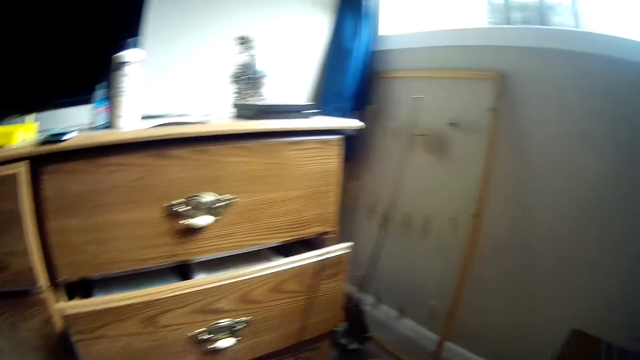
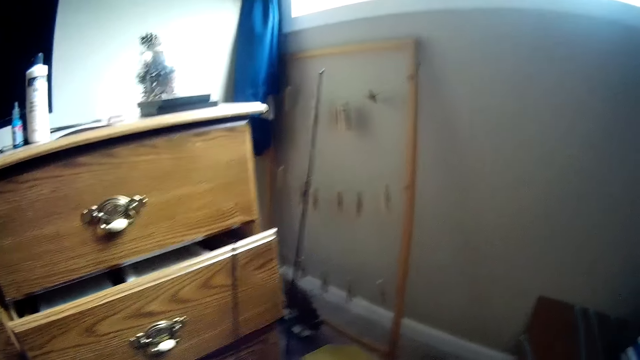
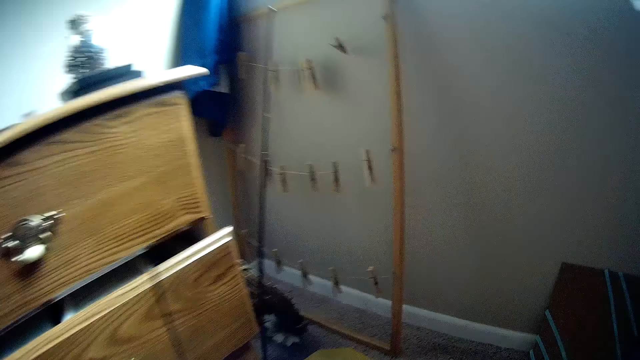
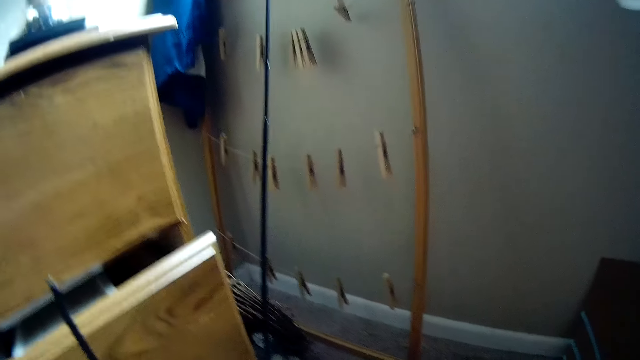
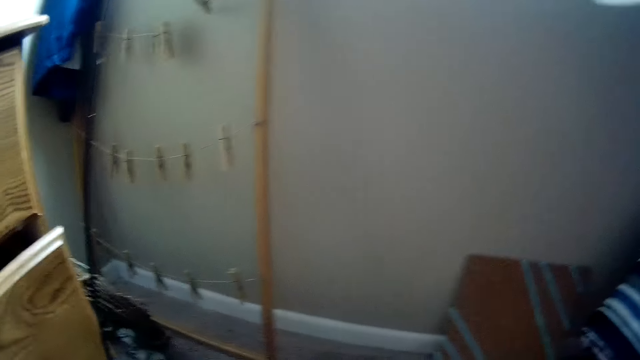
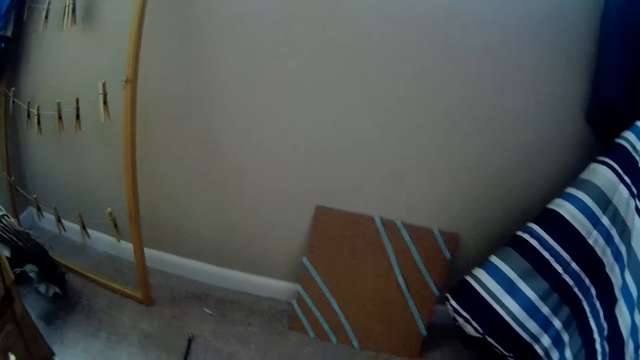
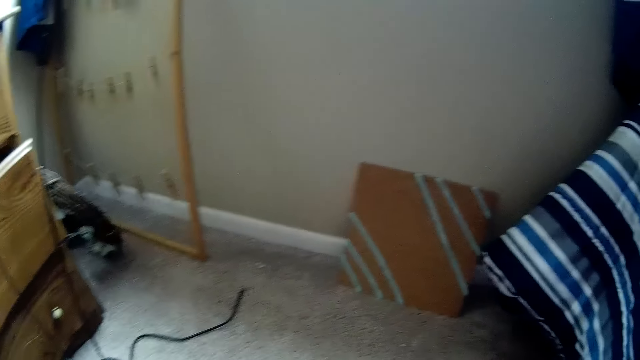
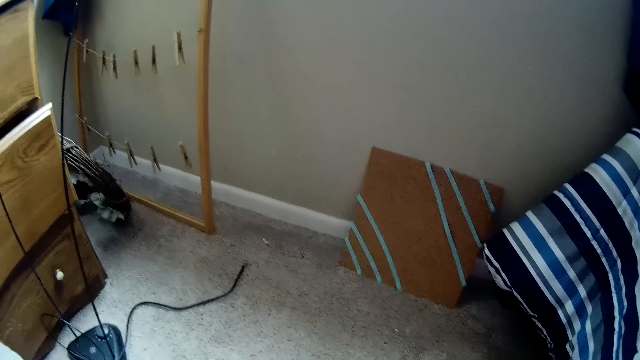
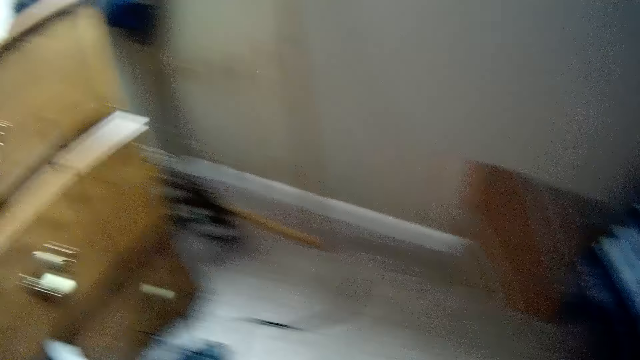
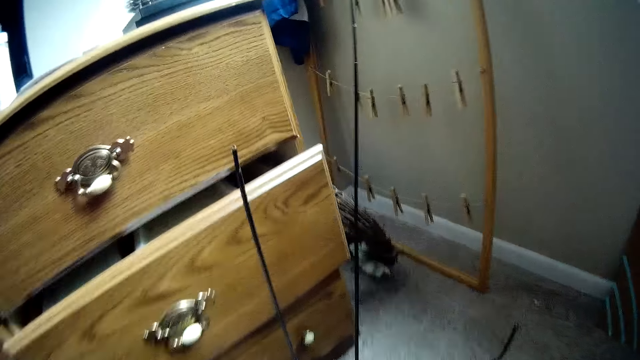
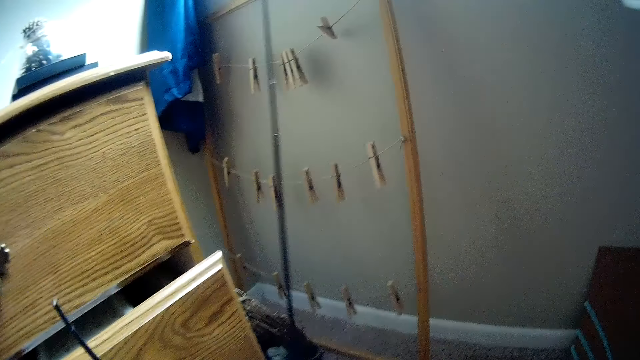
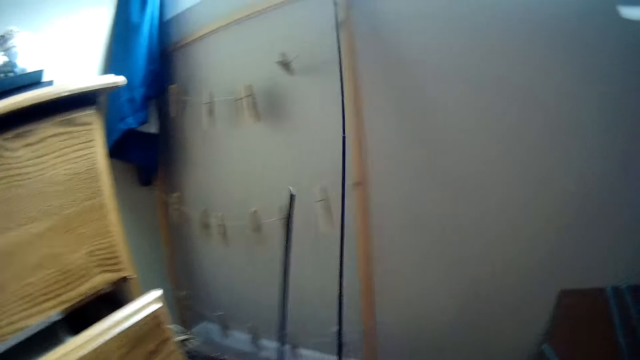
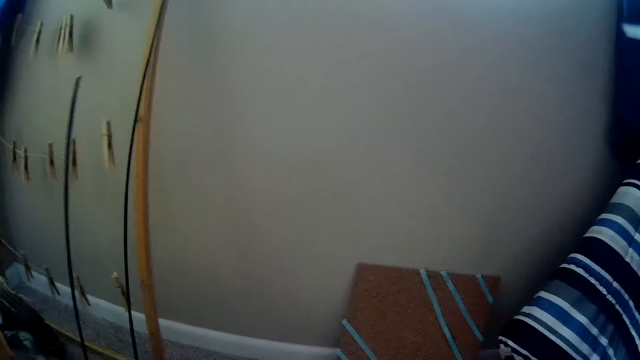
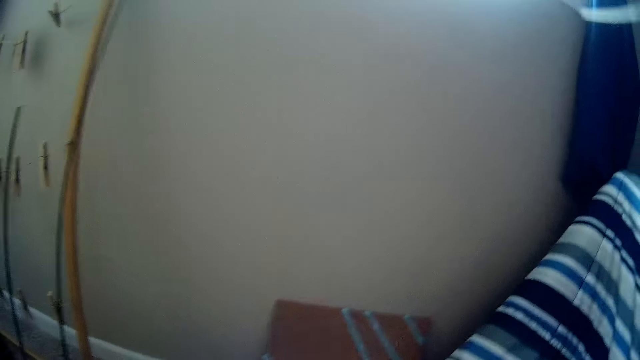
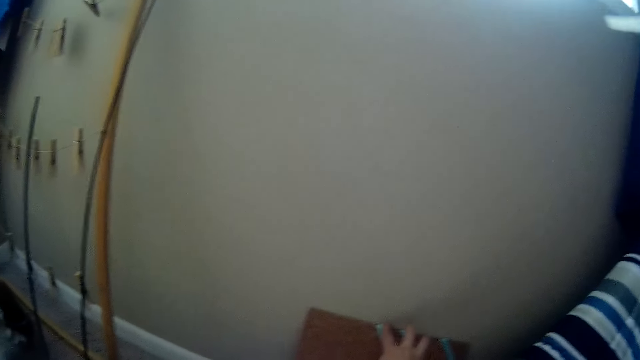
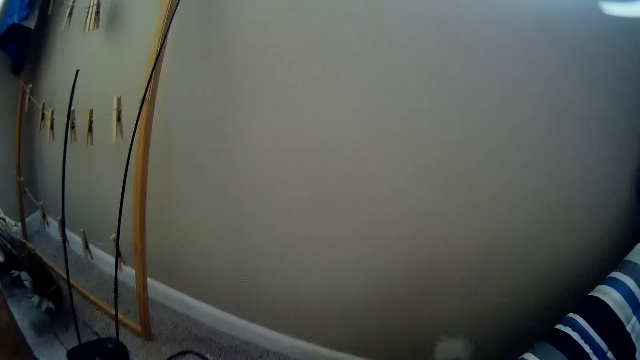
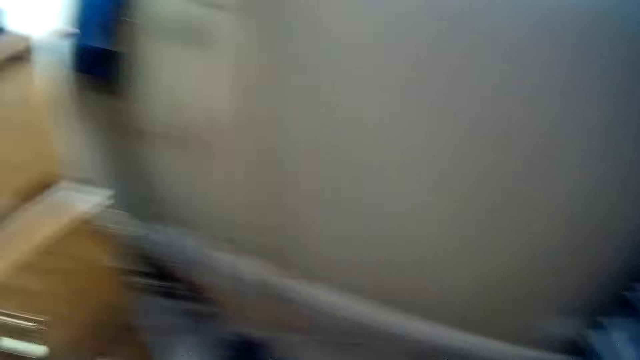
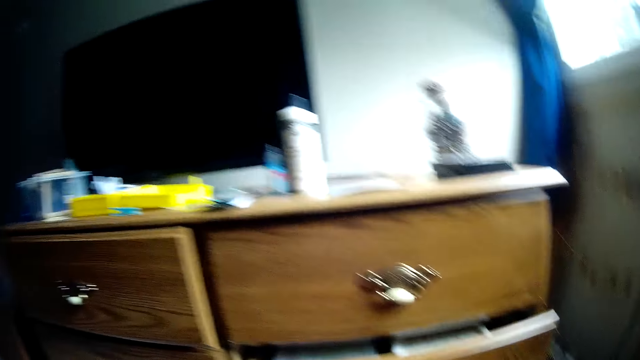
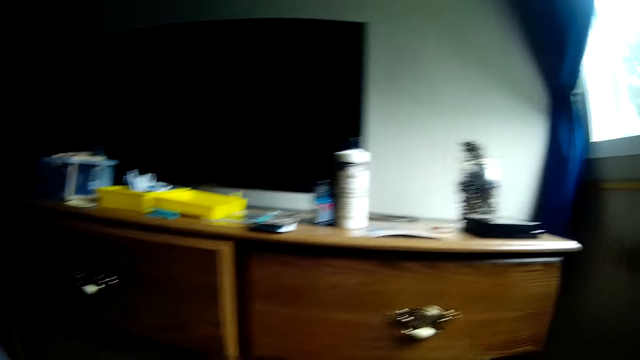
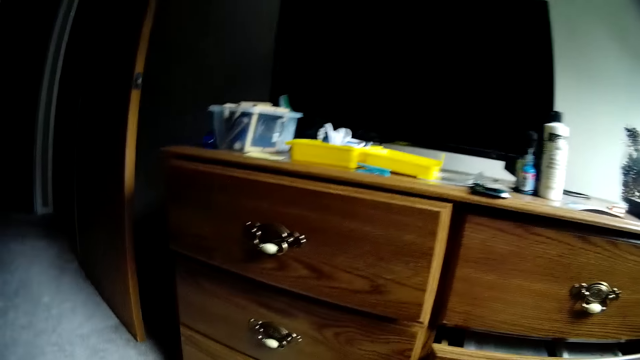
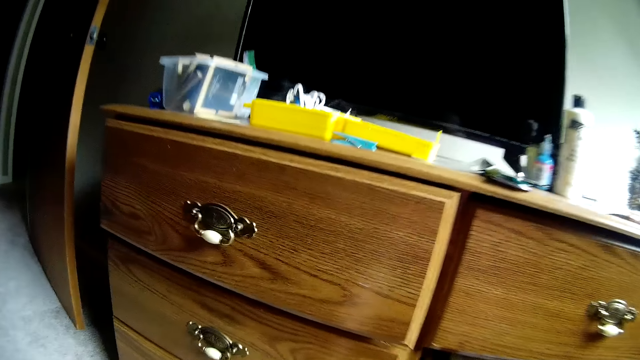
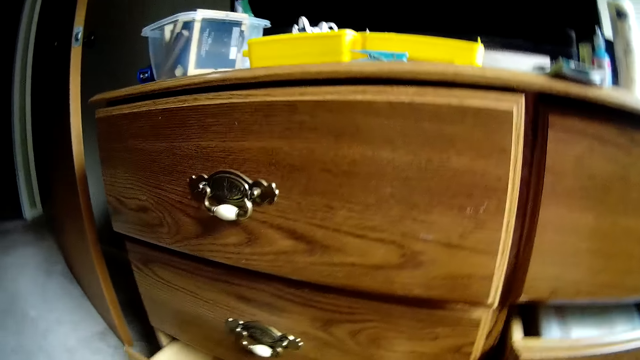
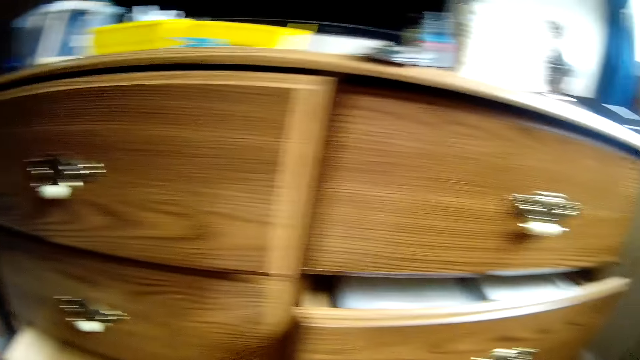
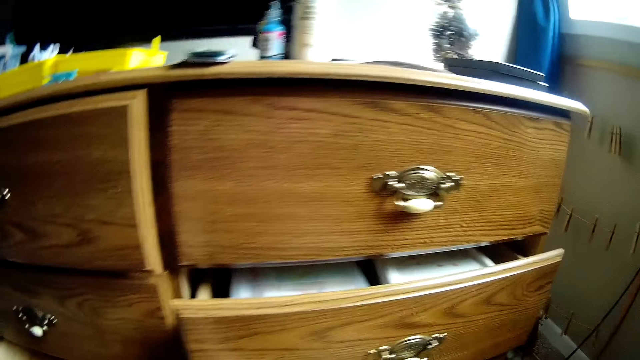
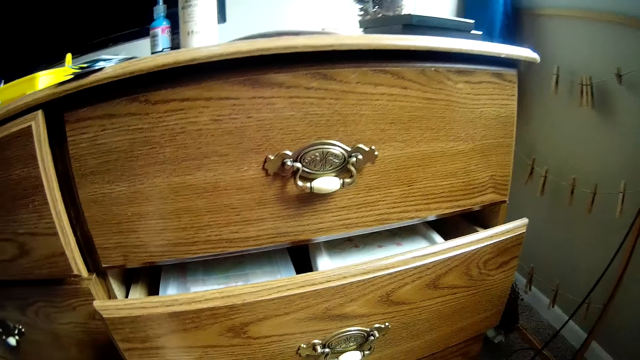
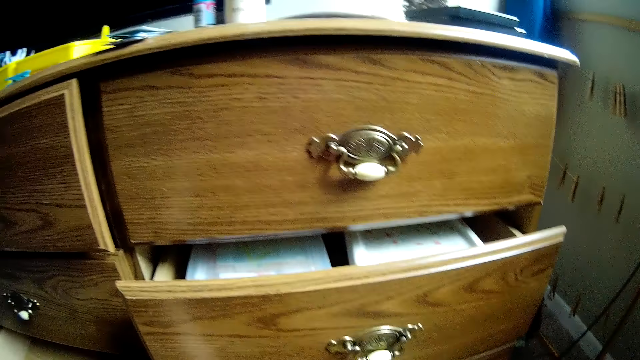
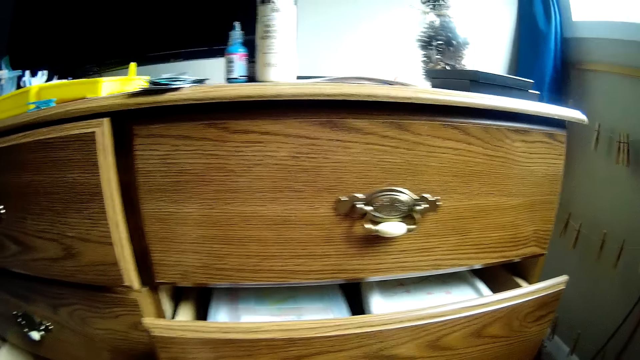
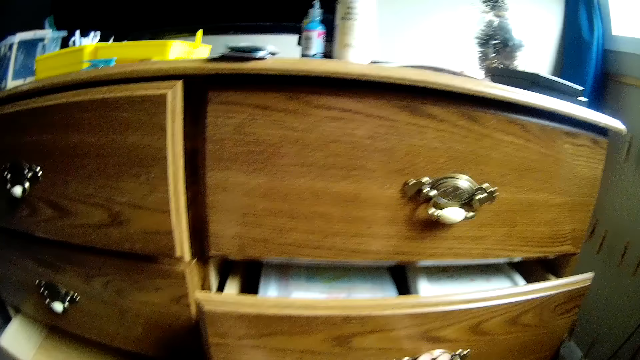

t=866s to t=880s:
The camera wearer takes the antennae from the floor. They open a drawer with the left hand.

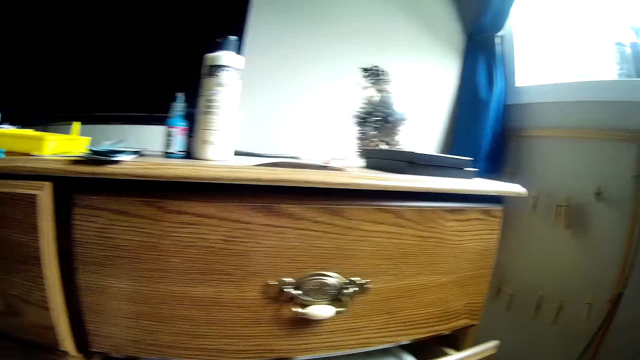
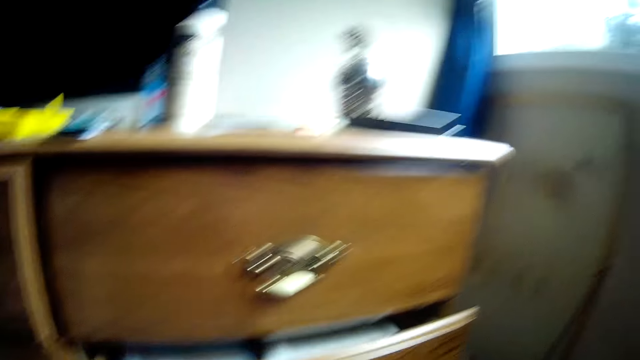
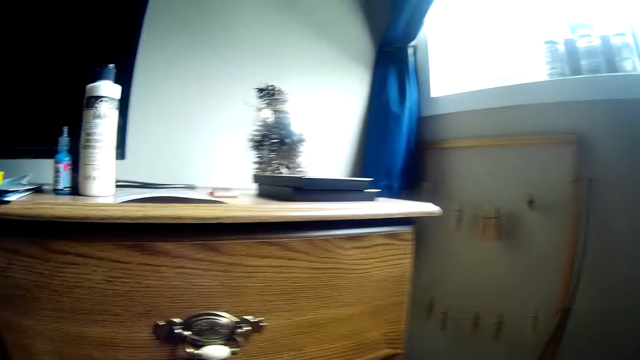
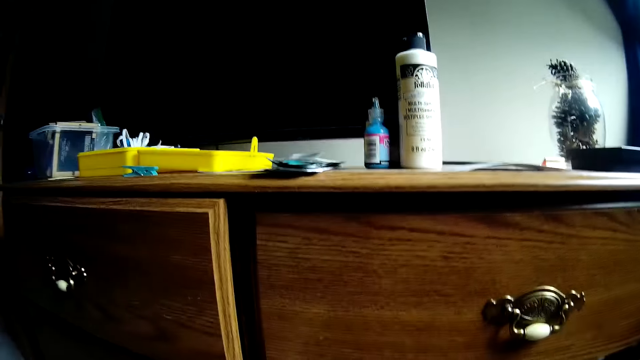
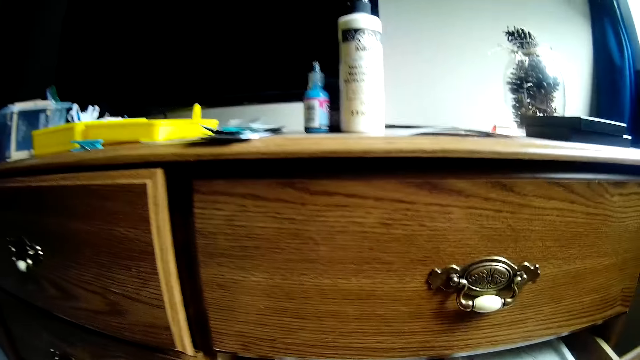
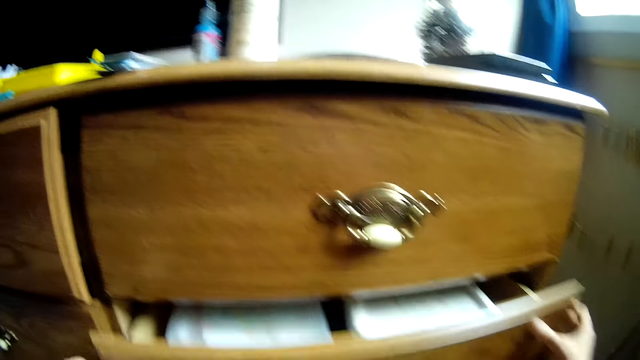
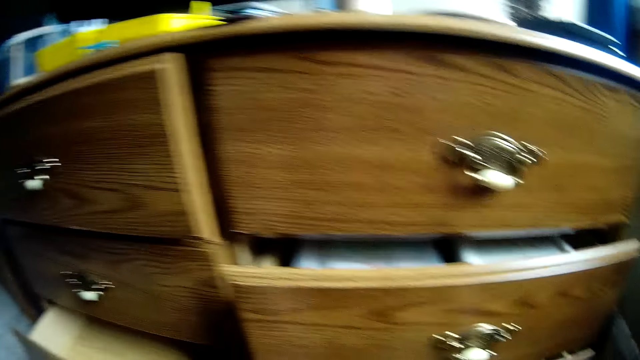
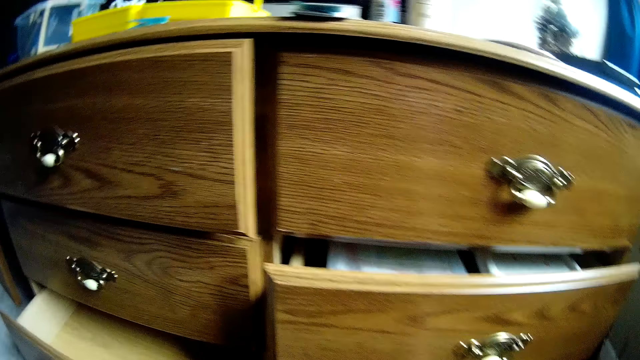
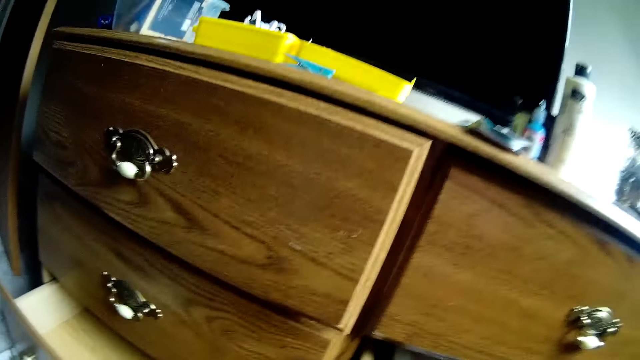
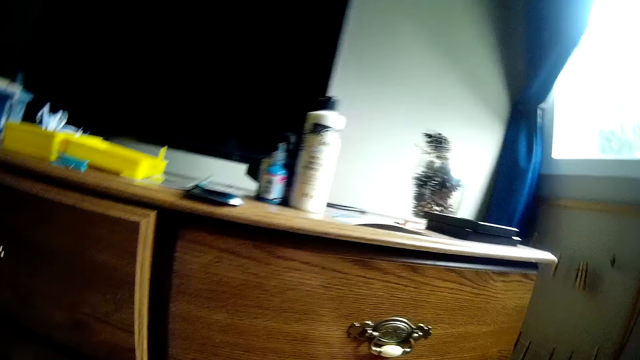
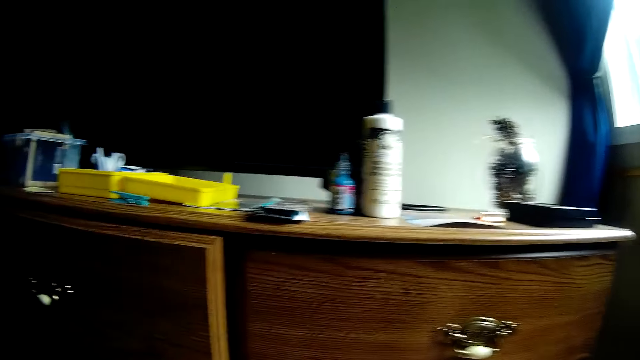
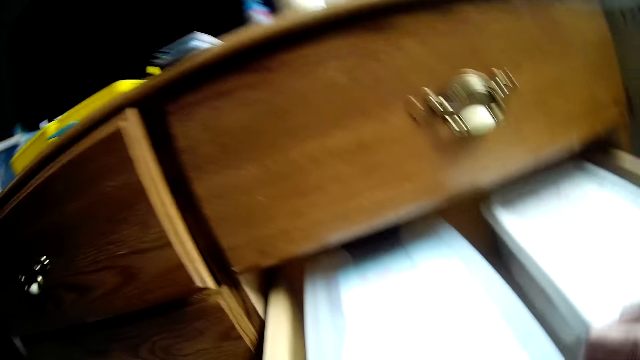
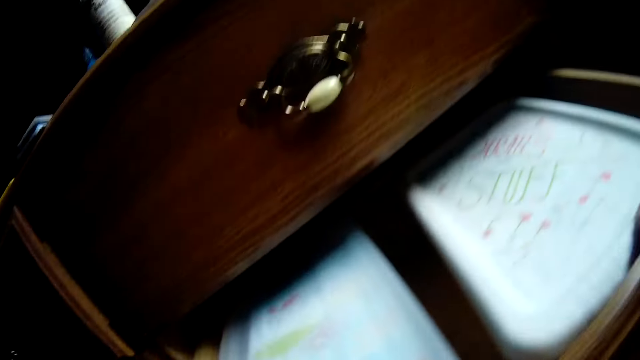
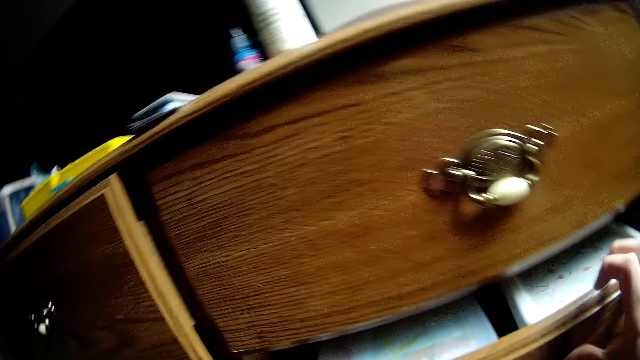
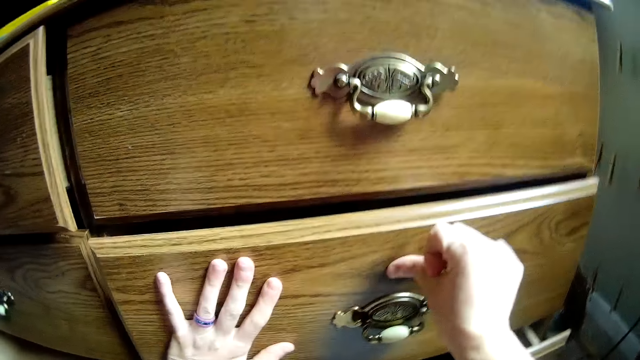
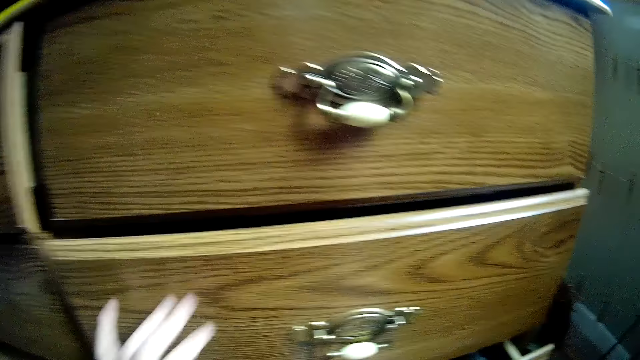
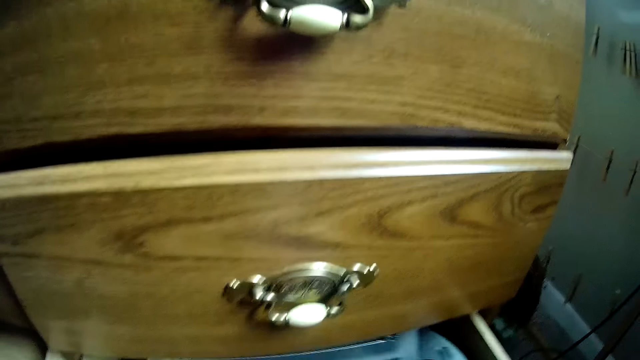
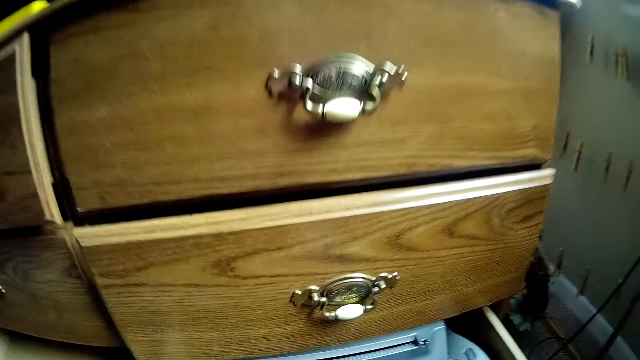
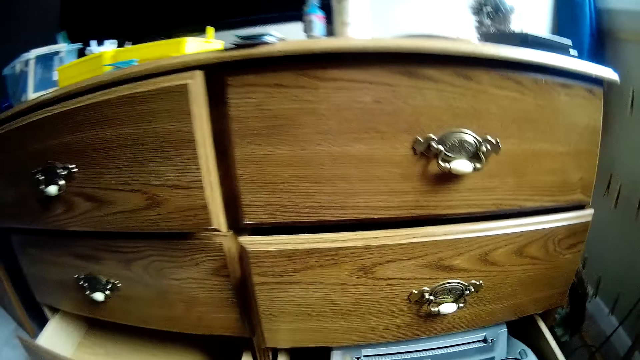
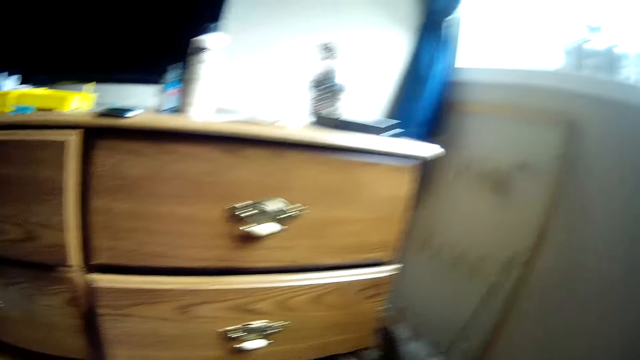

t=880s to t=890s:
The camera wearer pushes the drawer with both hands. They open the drawer. They look around. They close the drawer with both hands.
